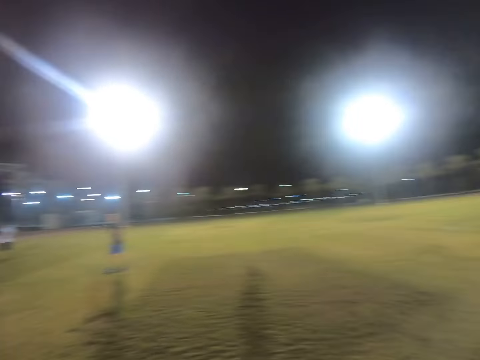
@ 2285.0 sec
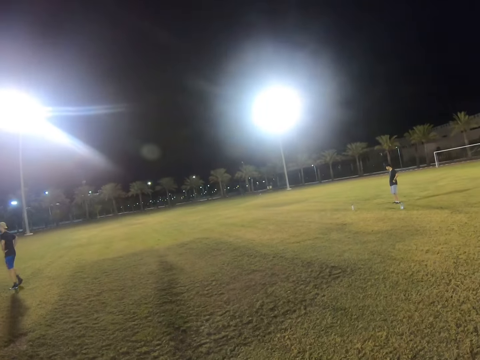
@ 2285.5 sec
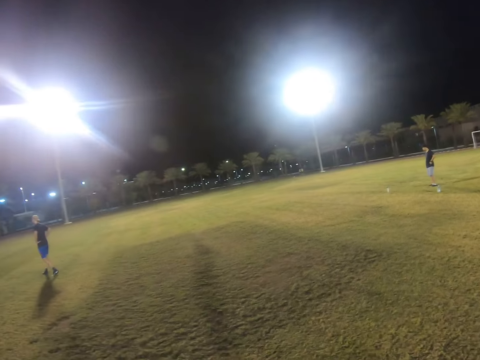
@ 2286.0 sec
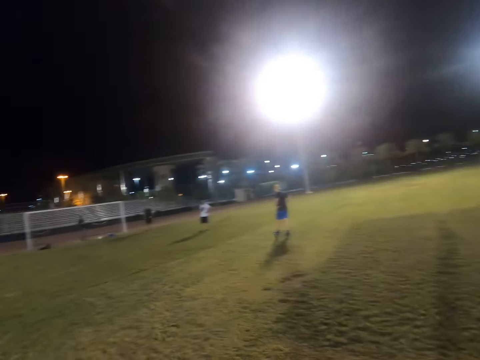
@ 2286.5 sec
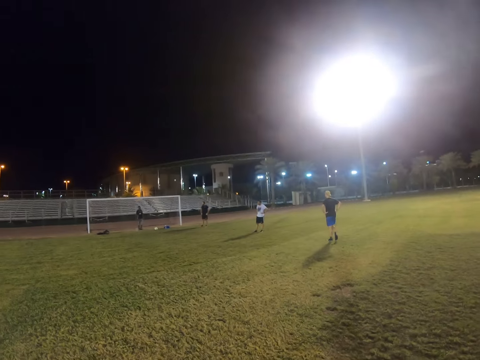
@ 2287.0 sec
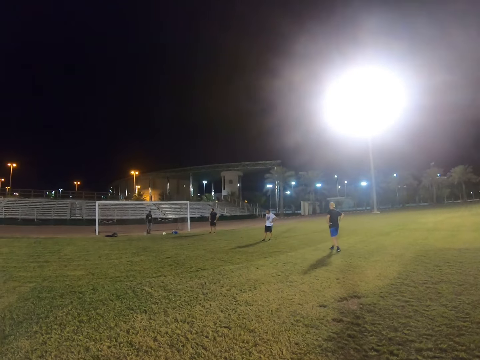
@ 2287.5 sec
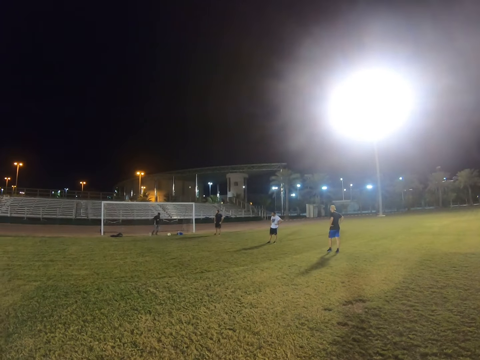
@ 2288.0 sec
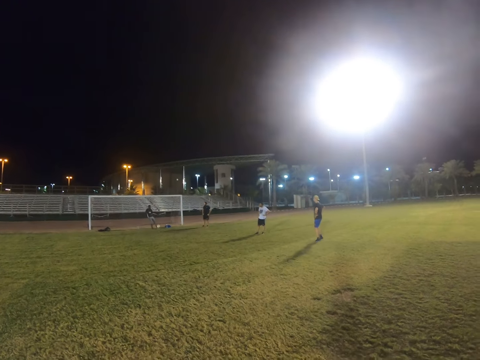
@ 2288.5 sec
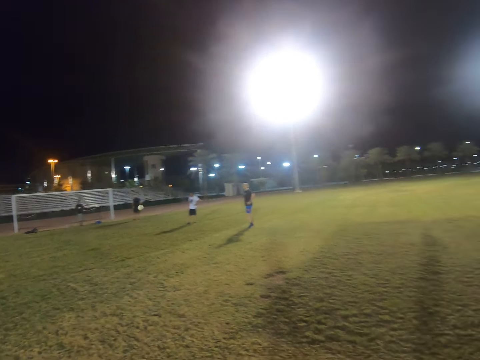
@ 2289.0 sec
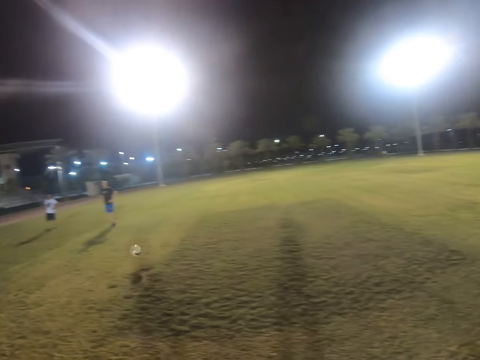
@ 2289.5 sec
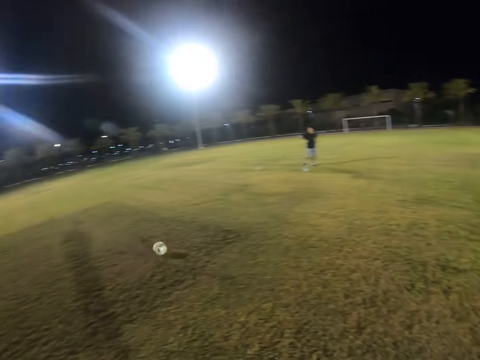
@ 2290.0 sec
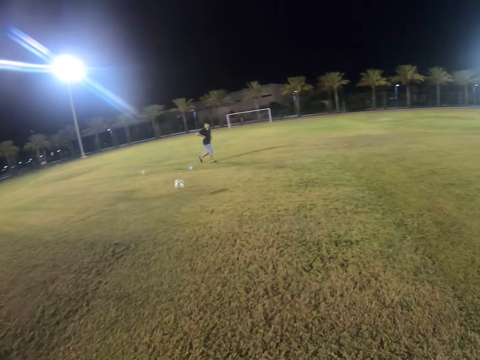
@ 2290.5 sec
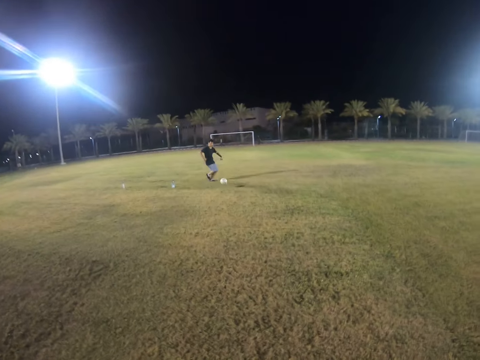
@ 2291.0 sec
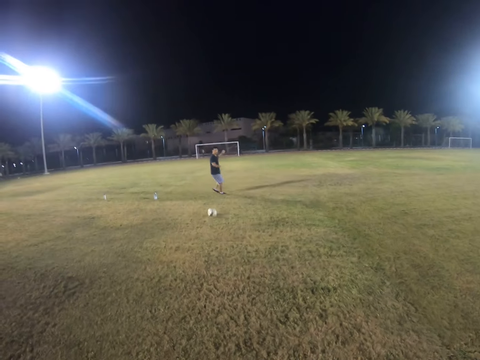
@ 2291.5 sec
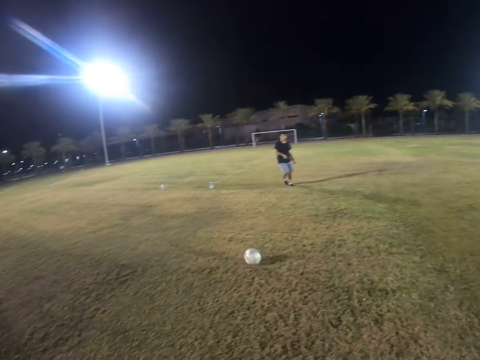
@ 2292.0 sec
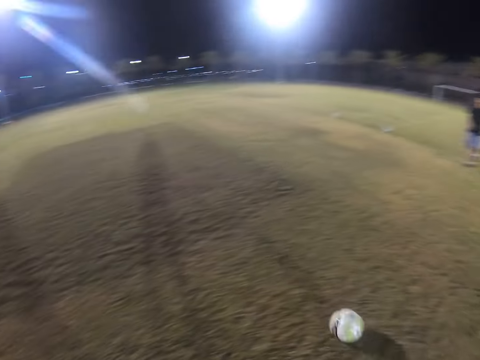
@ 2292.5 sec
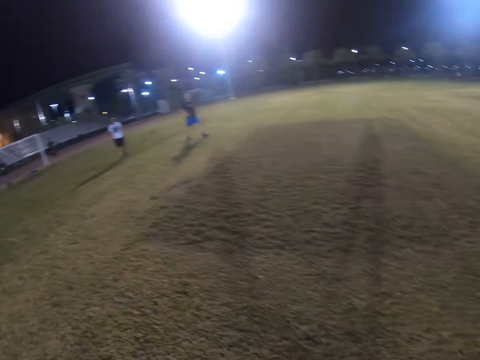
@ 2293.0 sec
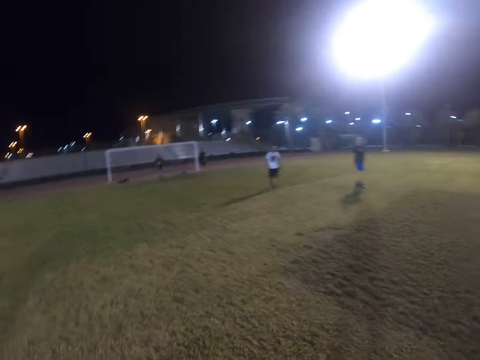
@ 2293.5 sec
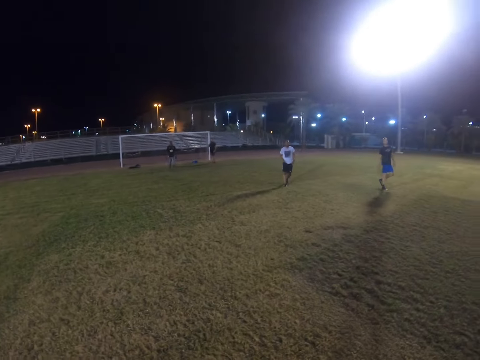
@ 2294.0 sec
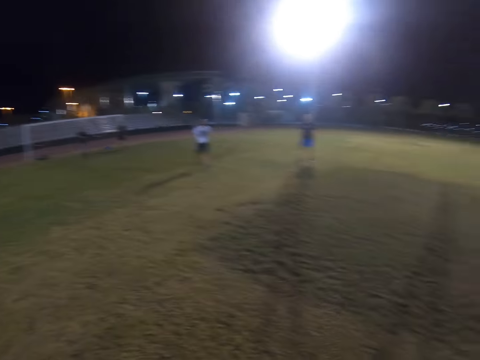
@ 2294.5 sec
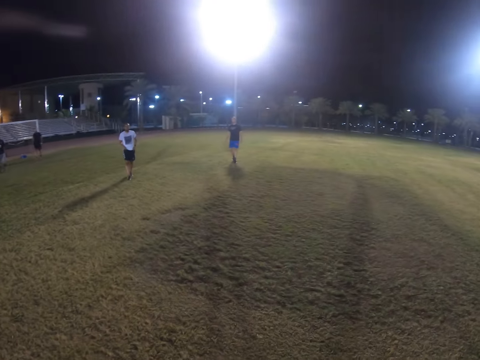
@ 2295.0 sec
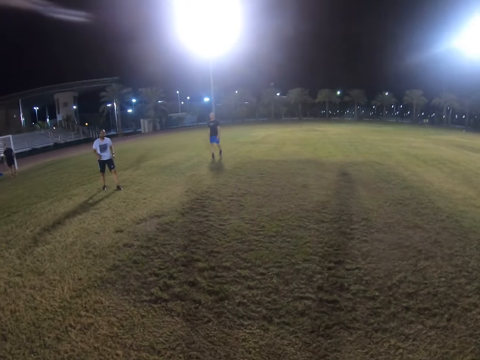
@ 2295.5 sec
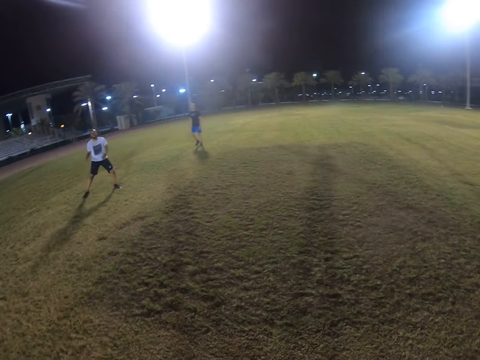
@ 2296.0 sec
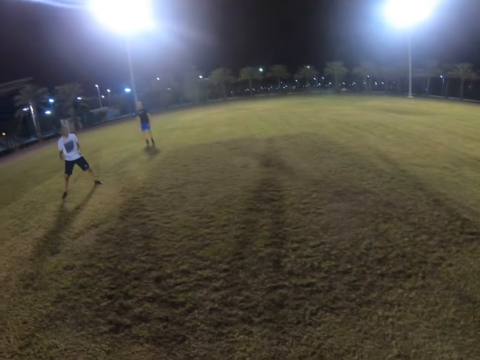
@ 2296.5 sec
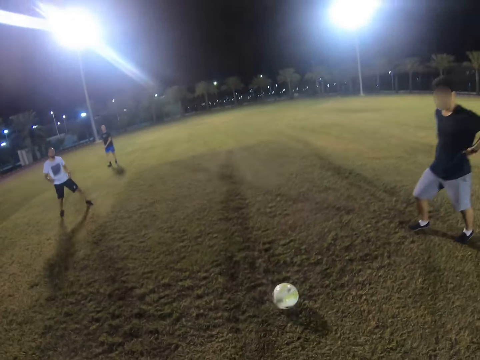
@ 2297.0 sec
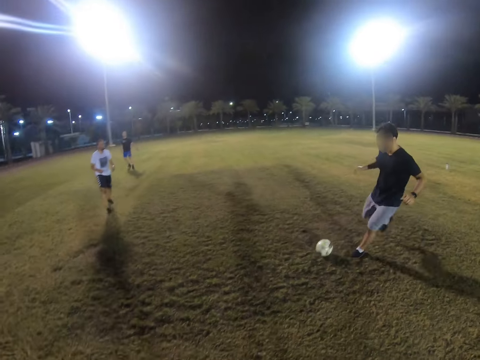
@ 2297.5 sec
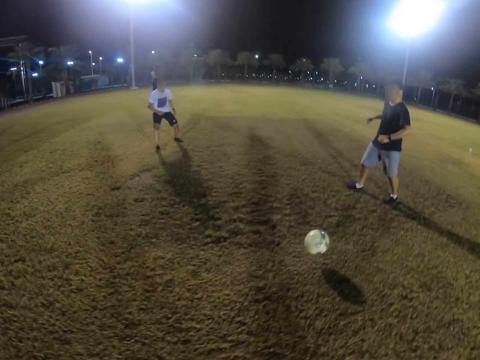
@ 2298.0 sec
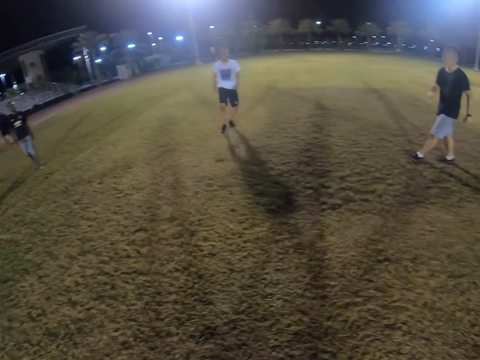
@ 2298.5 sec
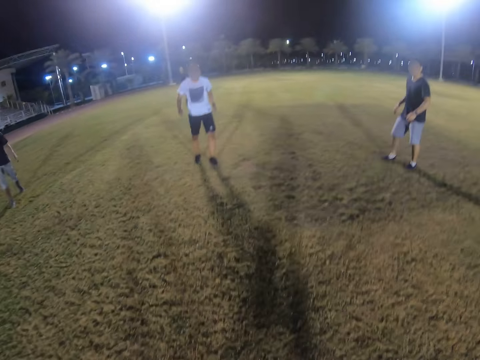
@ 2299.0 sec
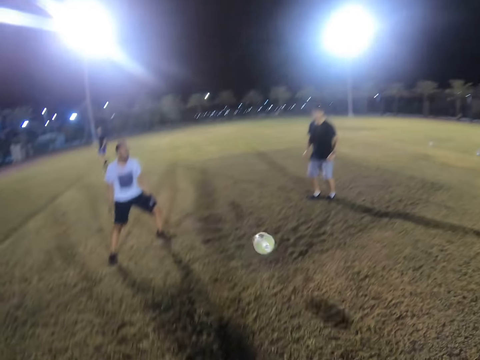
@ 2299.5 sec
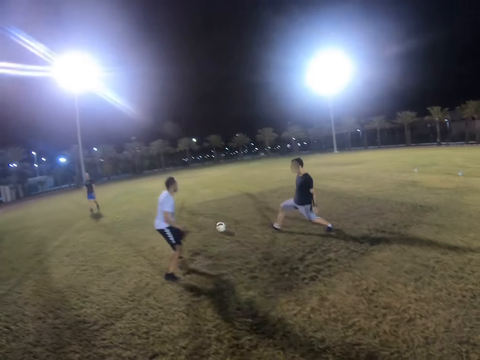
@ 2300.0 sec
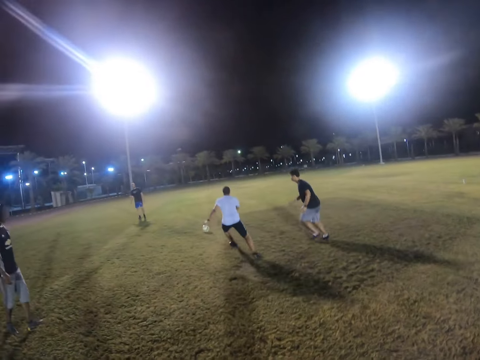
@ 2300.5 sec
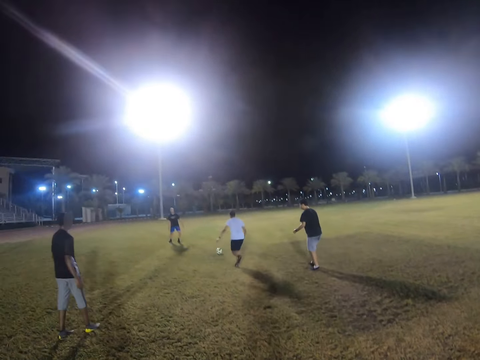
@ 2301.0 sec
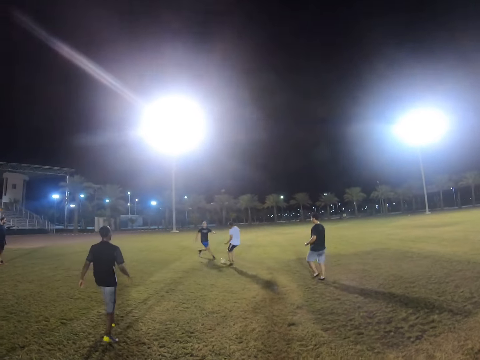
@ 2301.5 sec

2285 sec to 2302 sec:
The camera wearer looks around the field. They get the ball, control the ball, and kick the ball. They control the ball and kick the ball.

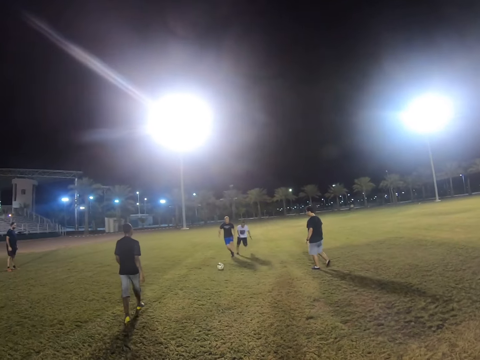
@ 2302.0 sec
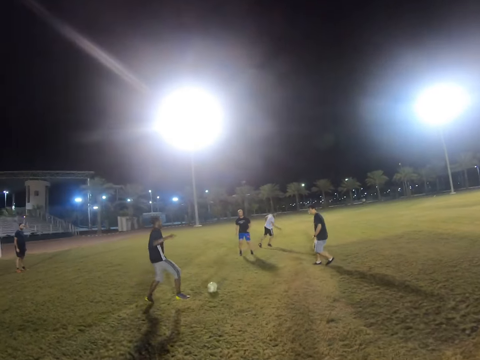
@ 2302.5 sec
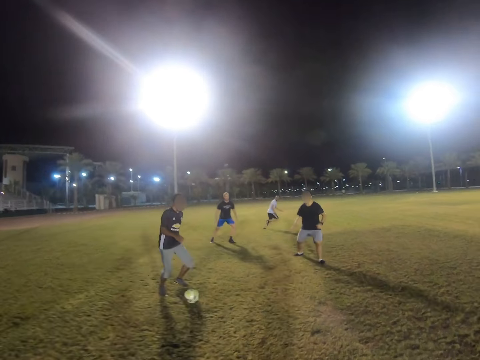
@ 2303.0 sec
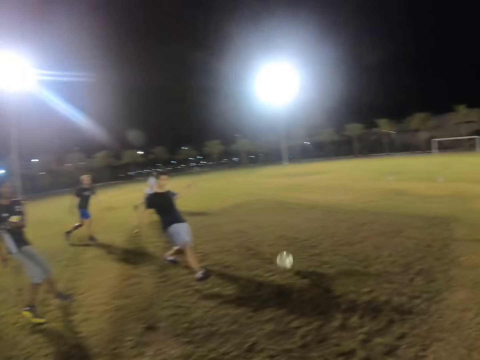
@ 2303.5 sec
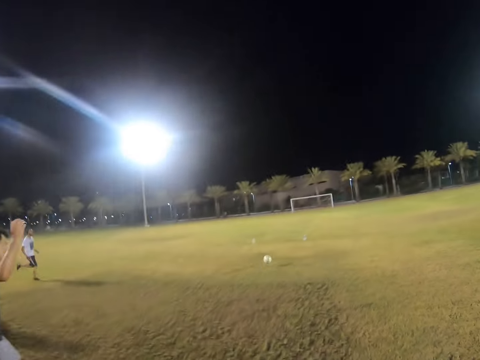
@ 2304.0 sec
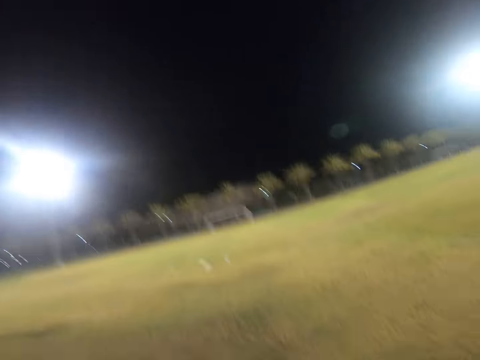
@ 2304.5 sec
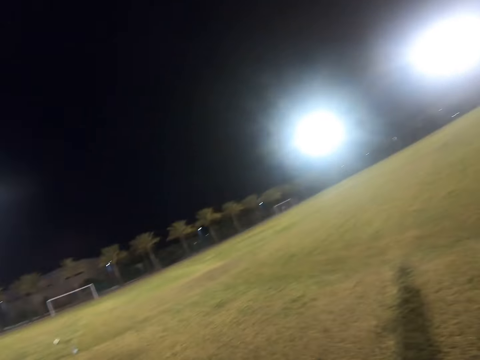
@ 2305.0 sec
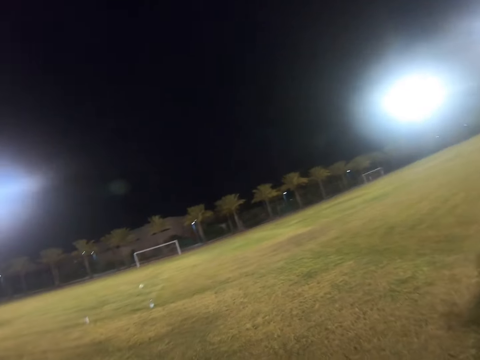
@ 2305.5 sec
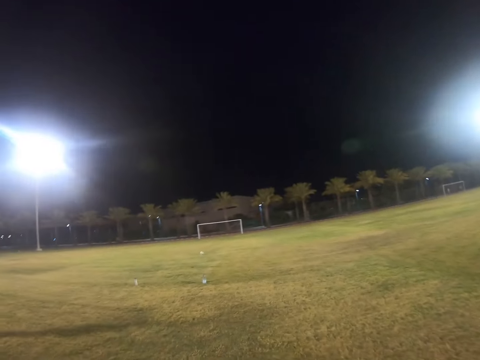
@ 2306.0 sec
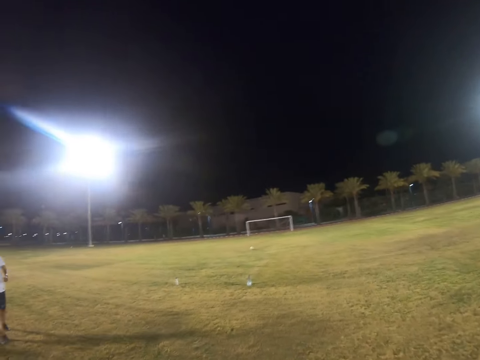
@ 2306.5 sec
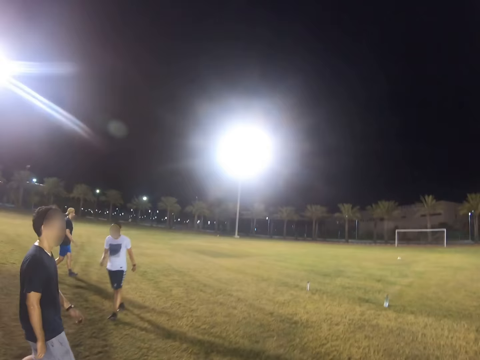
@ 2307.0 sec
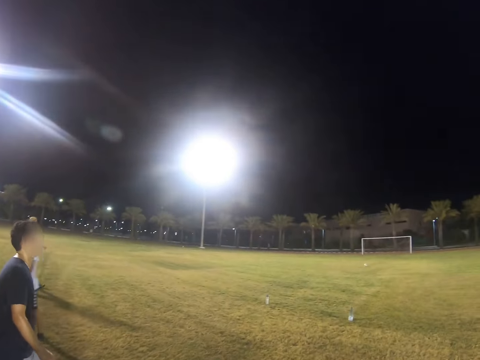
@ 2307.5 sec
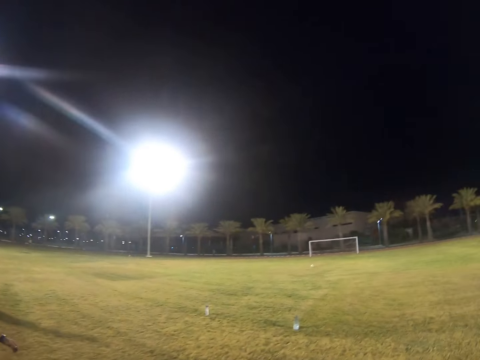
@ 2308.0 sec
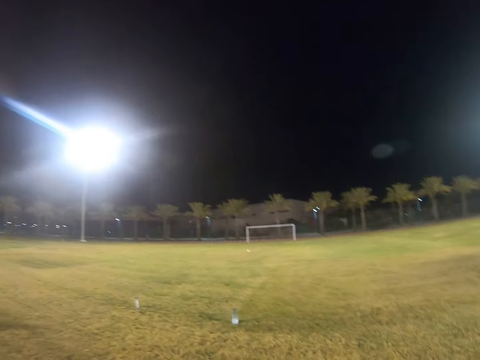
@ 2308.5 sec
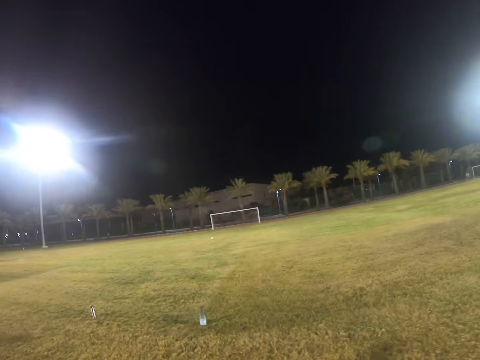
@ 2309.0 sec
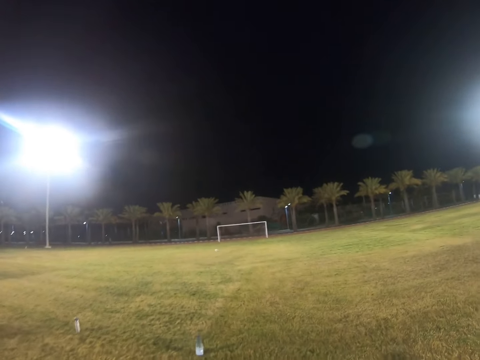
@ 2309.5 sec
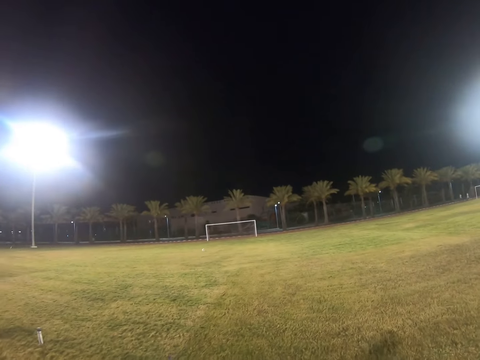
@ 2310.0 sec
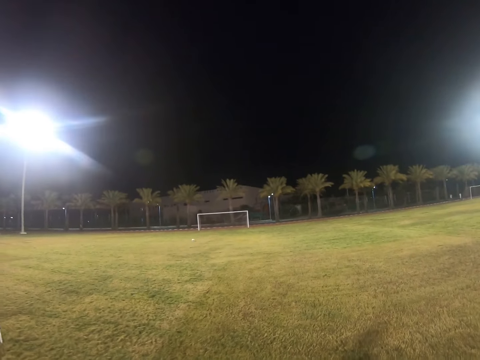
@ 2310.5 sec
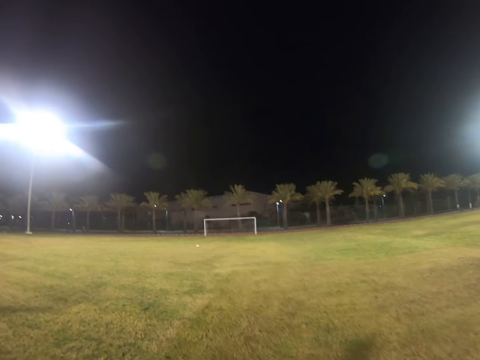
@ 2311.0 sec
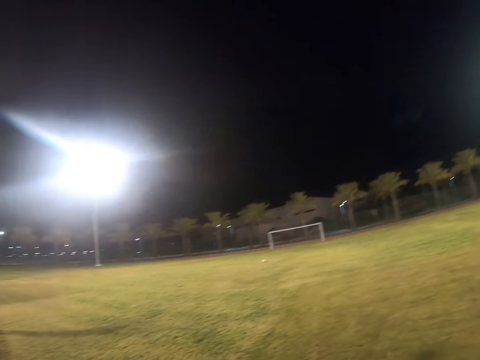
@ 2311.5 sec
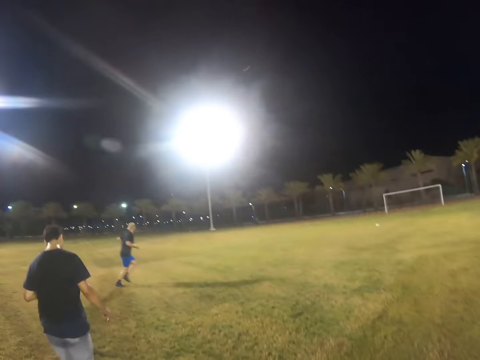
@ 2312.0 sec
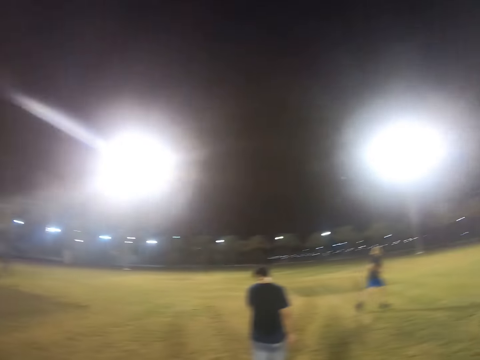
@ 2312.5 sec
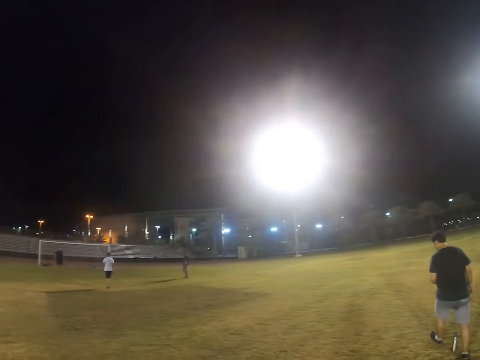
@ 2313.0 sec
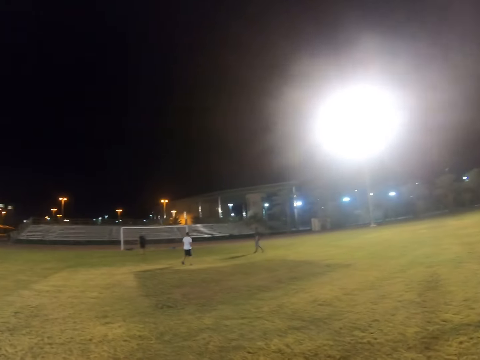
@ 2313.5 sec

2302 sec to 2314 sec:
The camera wearer jogs towards the ball. They walk on the field towards the ball.
